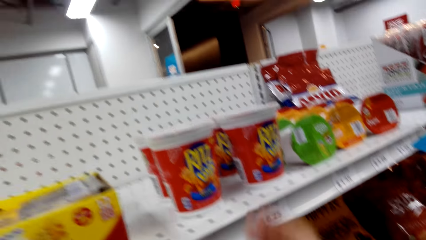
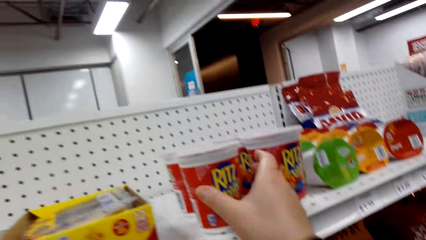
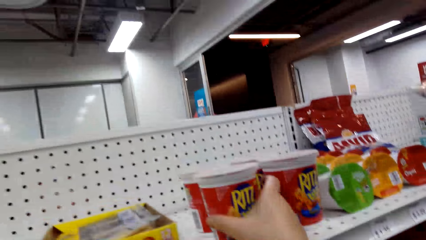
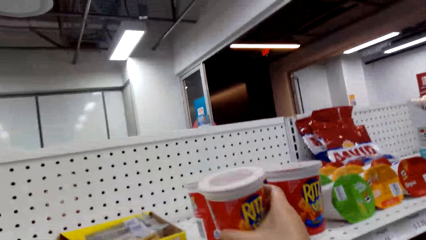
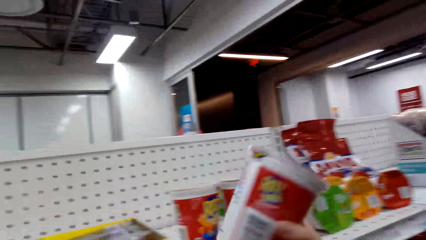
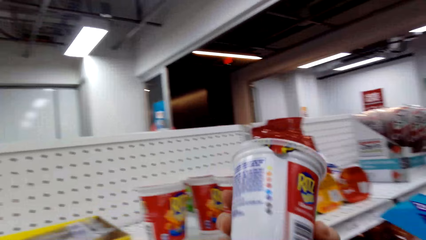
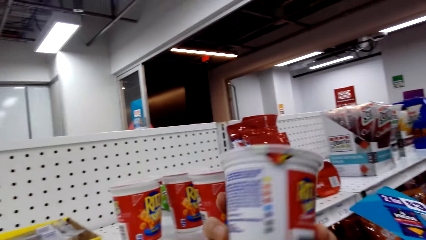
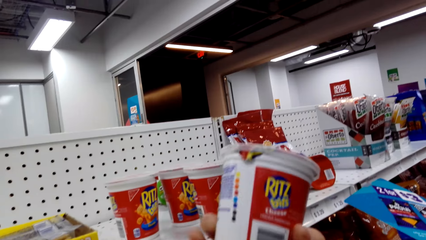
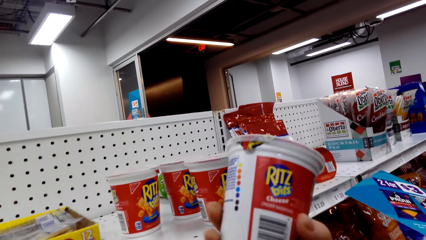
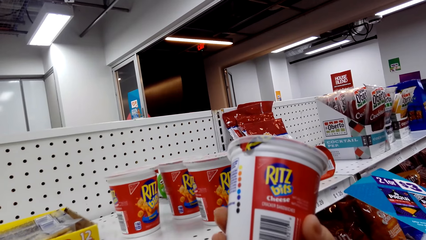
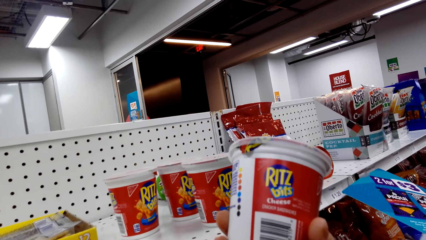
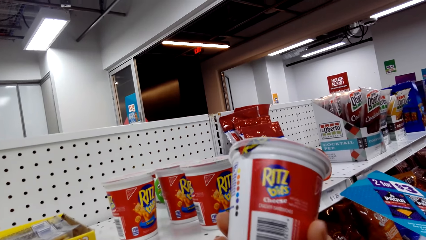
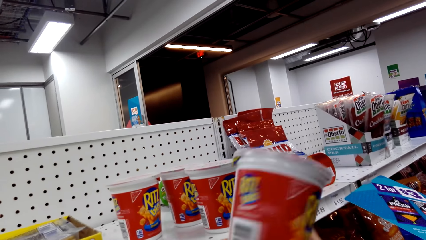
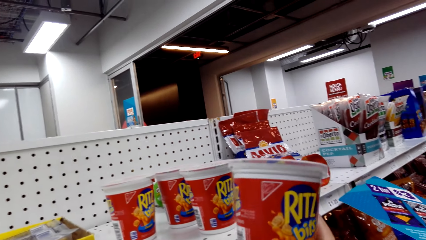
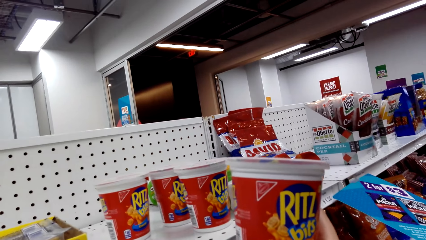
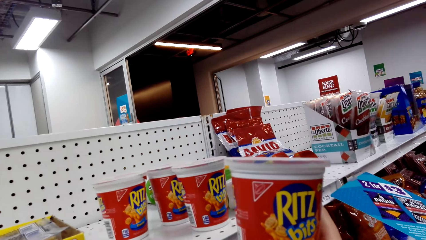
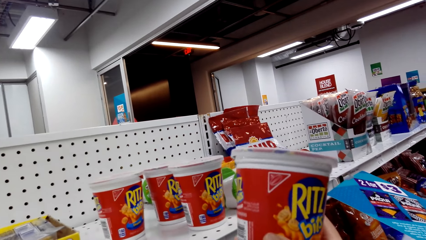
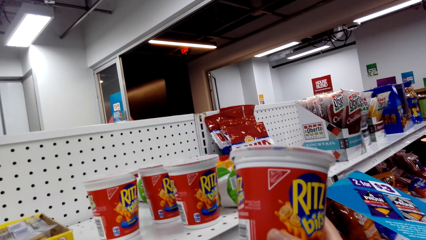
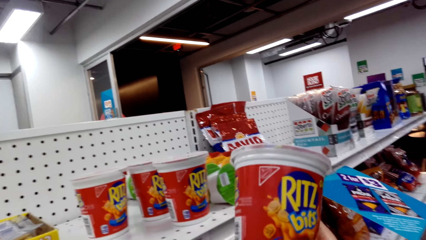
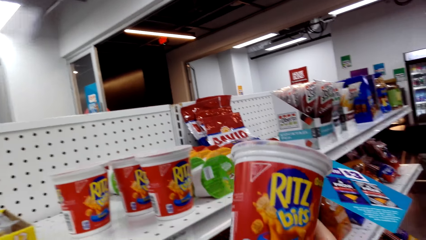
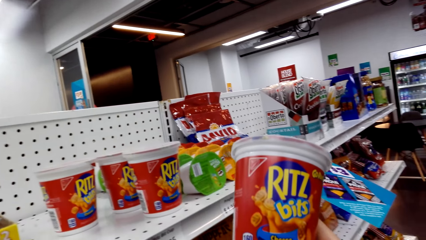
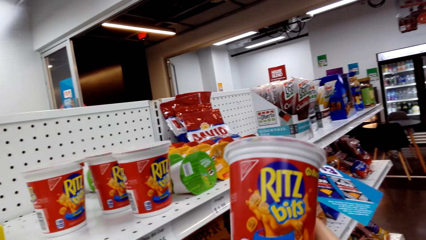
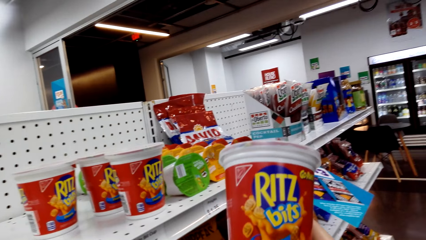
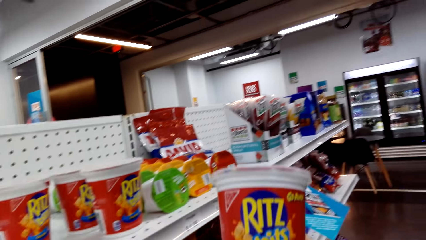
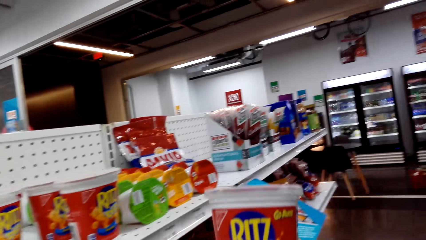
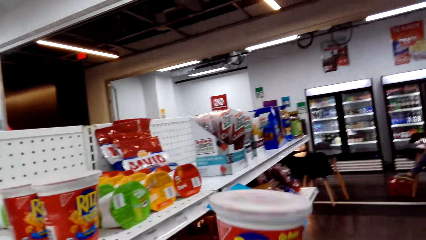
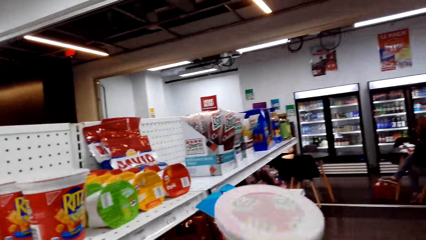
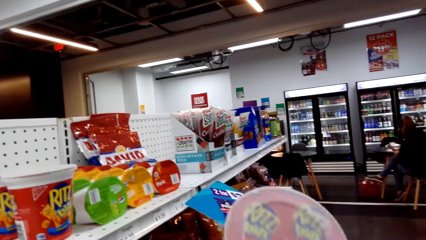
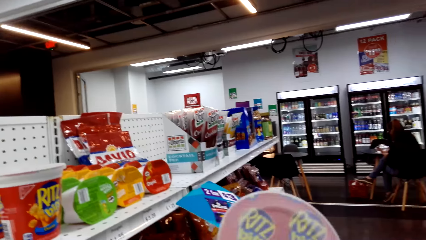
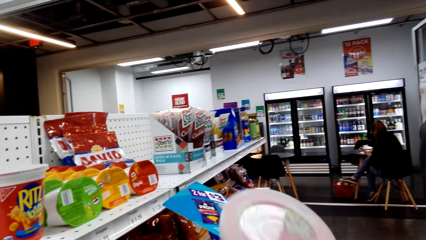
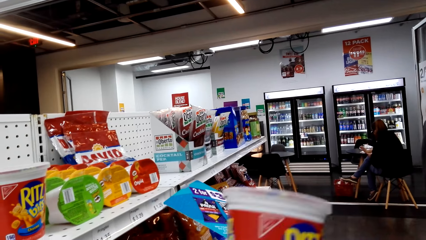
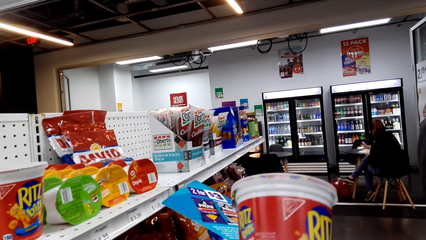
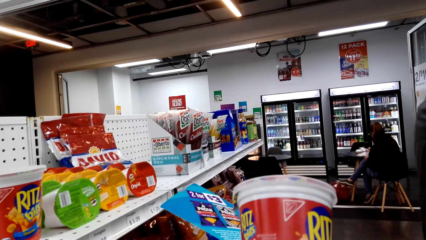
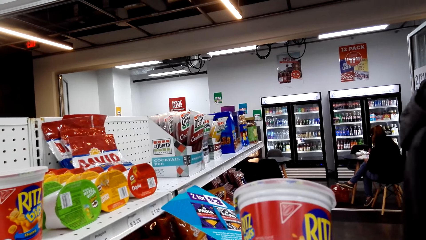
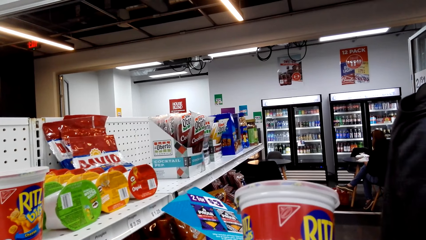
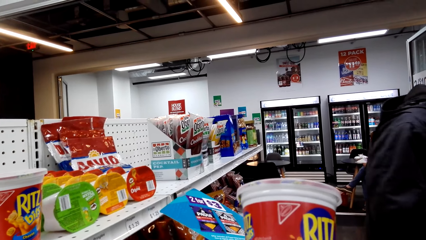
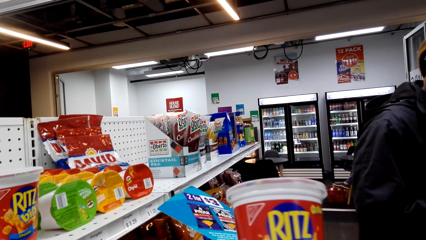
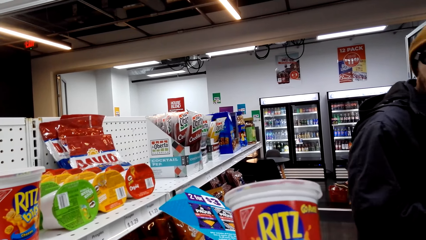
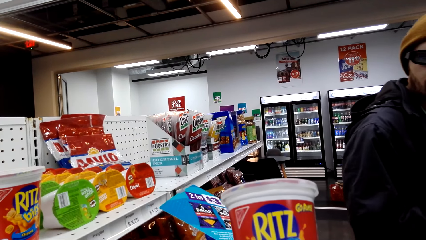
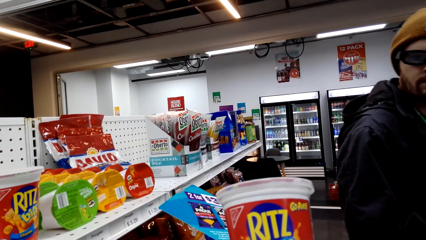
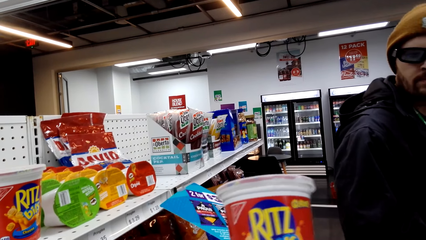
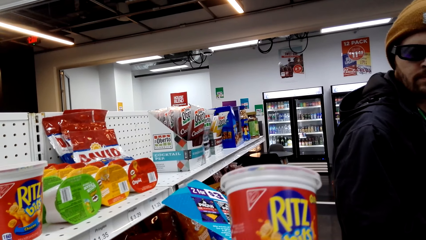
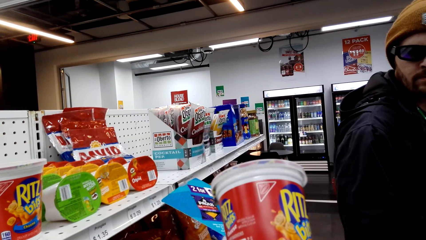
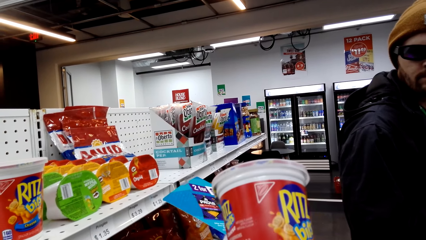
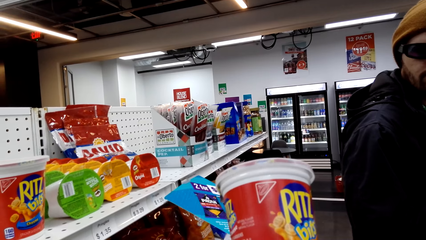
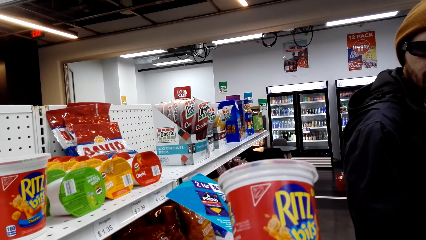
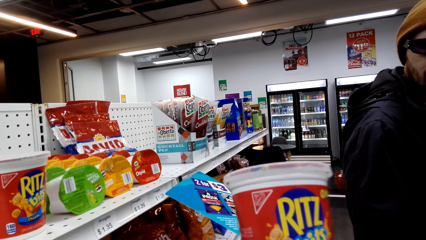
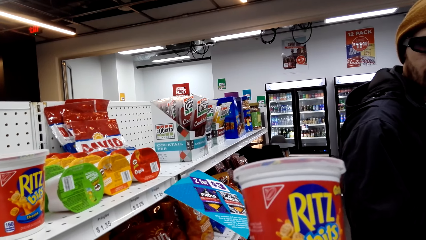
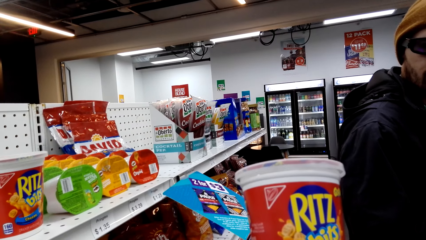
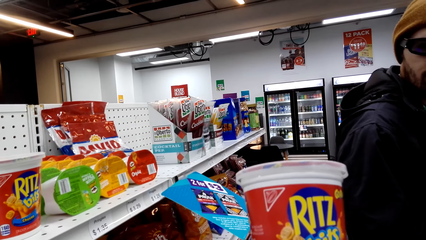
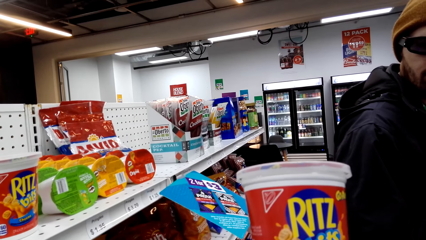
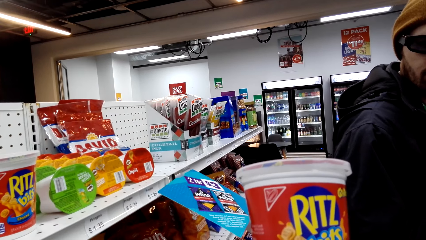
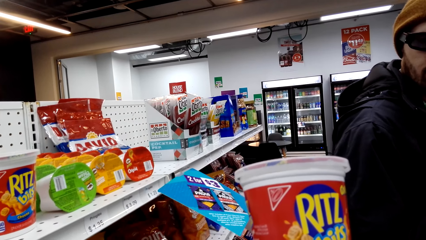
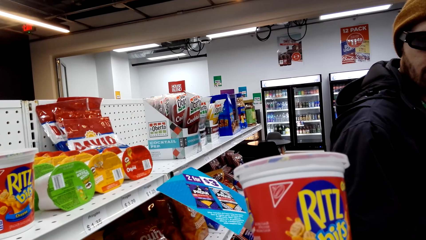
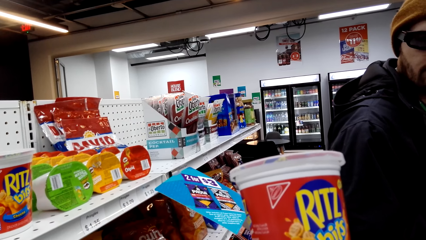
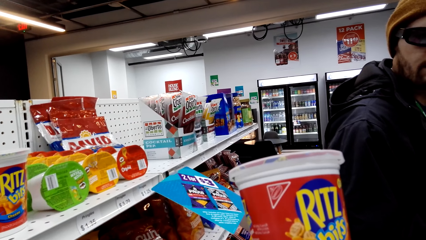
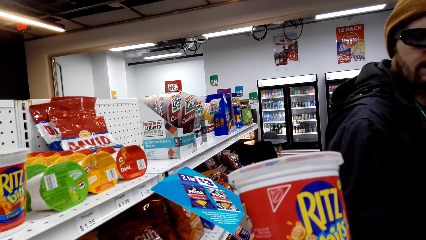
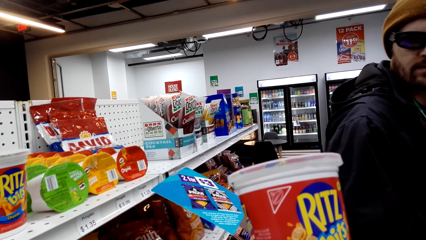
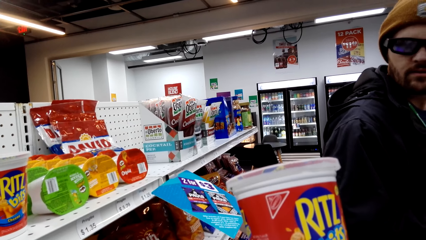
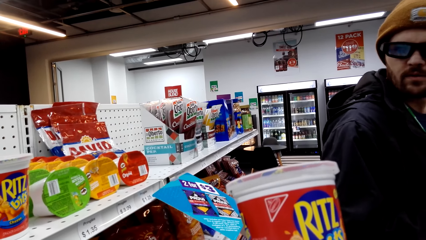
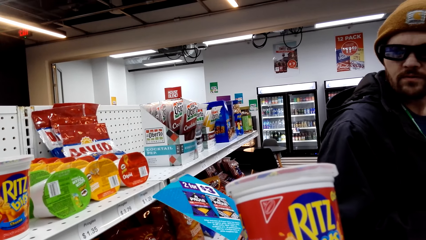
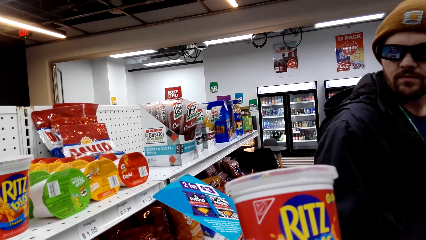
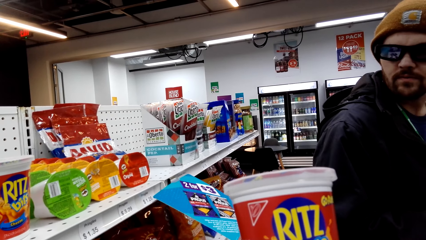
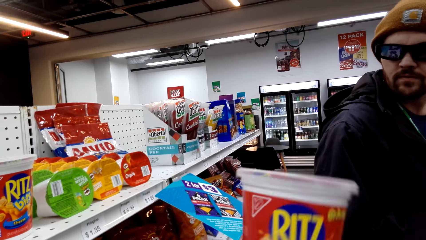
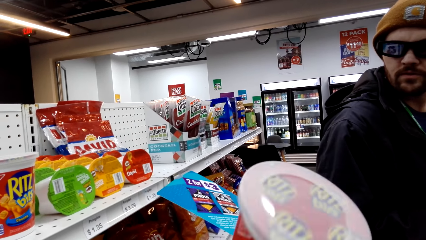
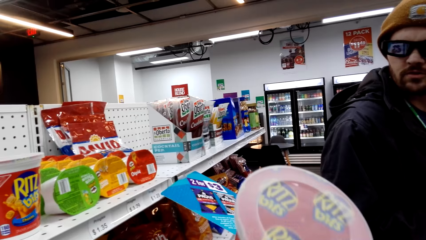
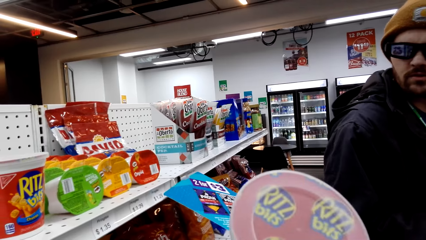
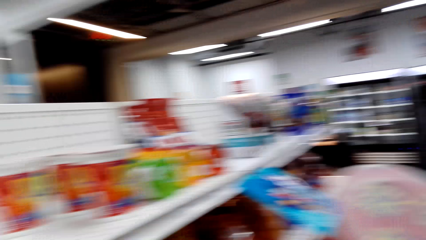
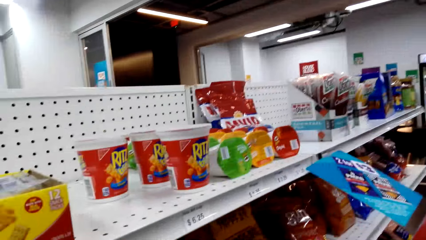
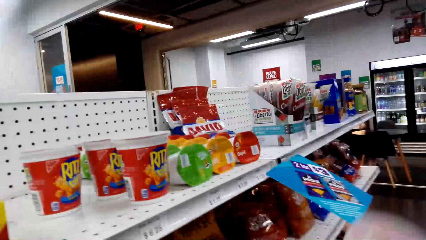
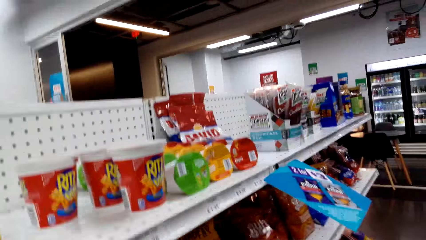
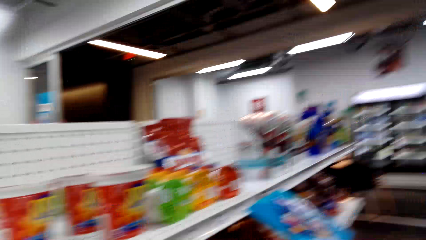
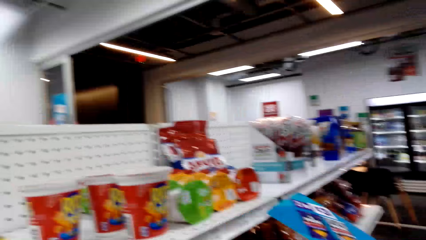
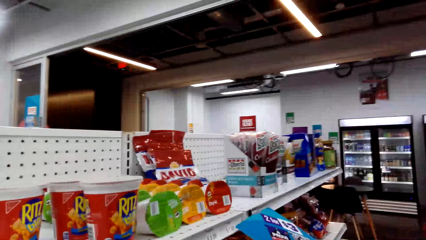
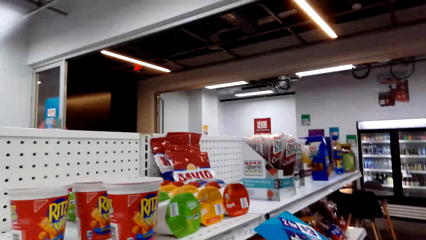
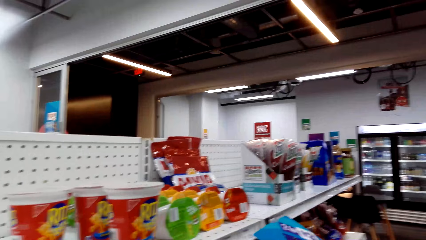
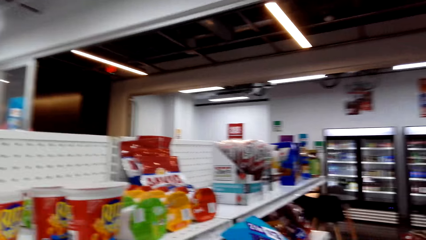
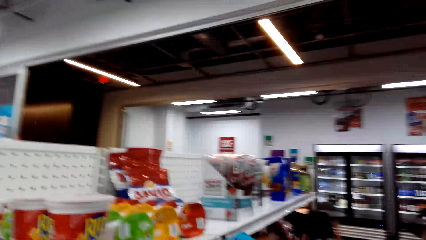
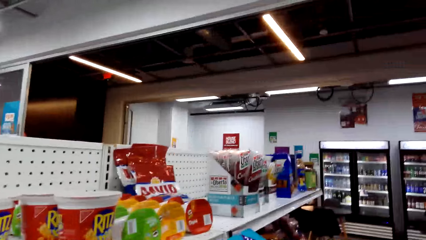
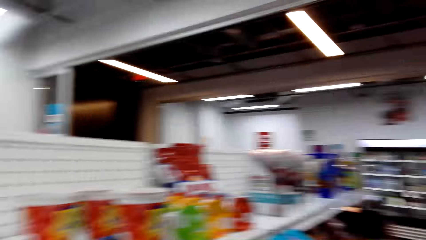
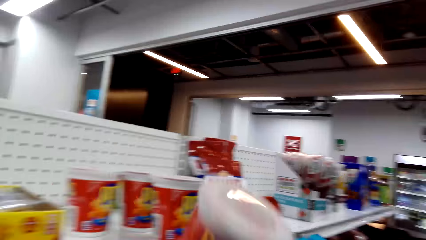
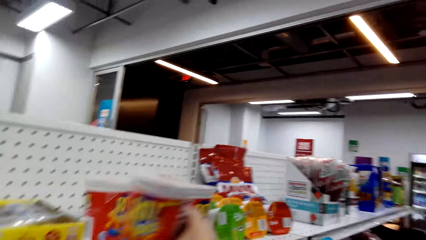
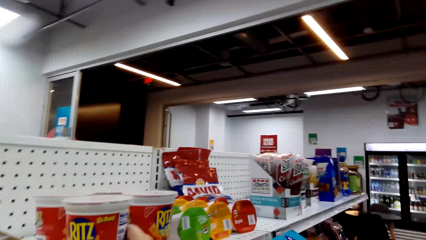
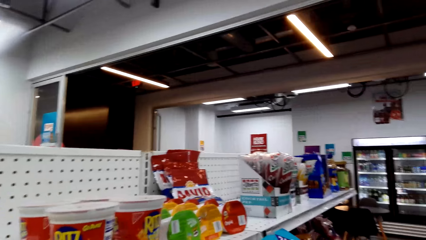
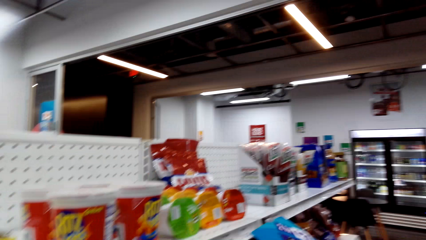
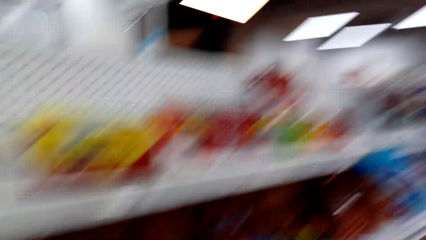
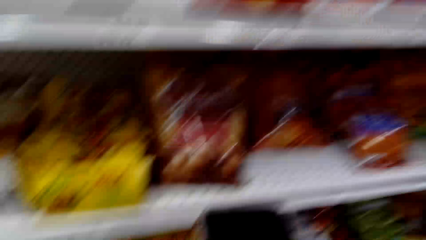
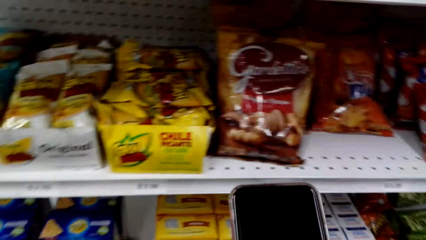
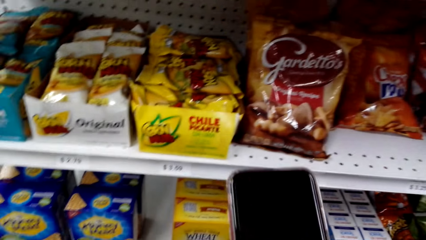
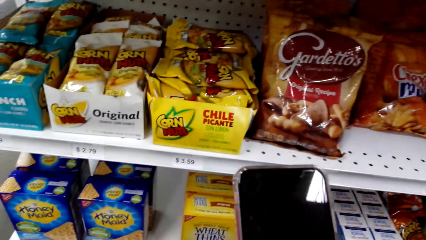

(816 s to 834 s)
The camera wearer picks Ritz Bits cheese. A man looks at the Ritz Bits cheese. The camera wearer returns the Ritz Bits cheese to the shelf.
